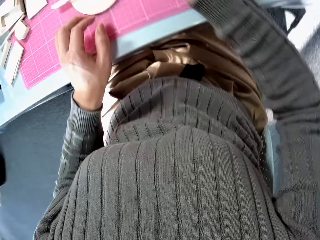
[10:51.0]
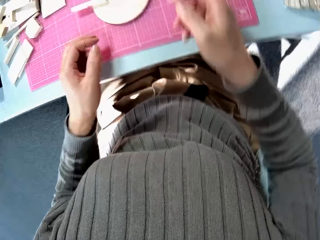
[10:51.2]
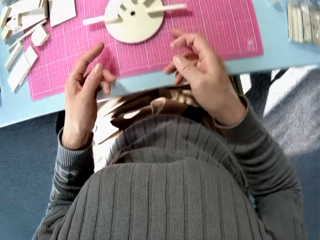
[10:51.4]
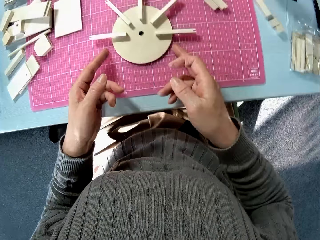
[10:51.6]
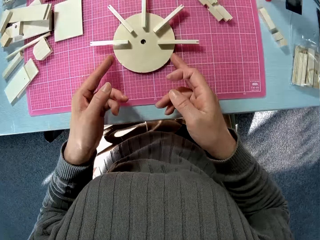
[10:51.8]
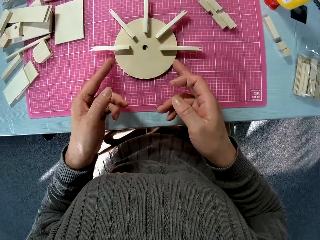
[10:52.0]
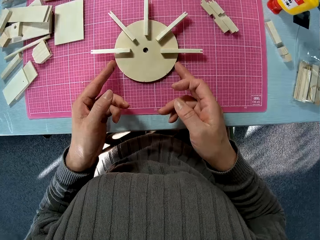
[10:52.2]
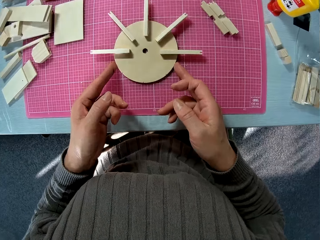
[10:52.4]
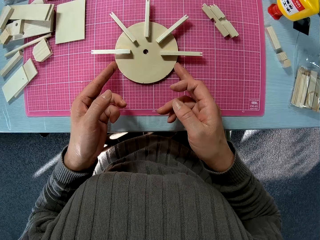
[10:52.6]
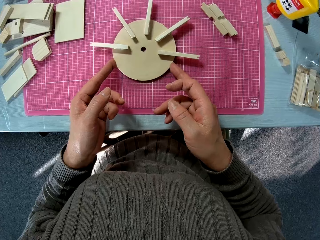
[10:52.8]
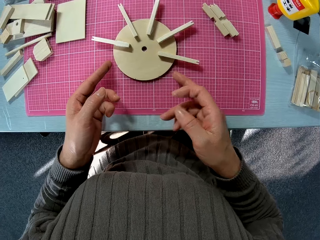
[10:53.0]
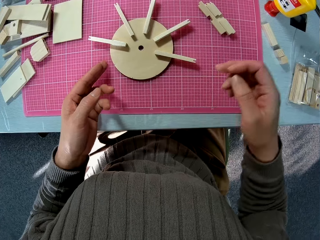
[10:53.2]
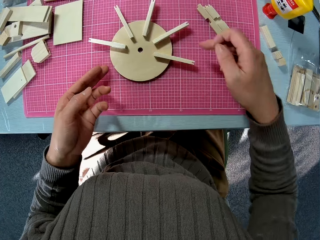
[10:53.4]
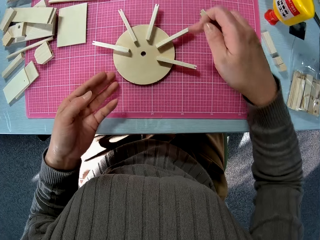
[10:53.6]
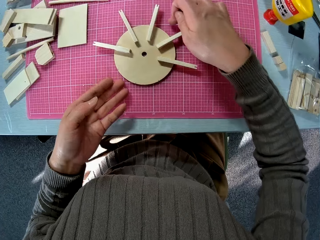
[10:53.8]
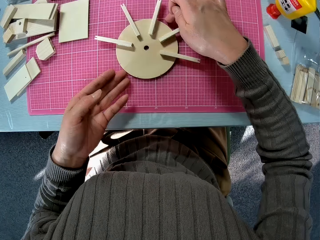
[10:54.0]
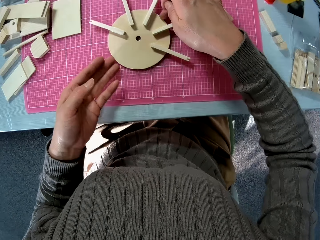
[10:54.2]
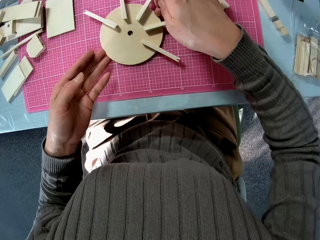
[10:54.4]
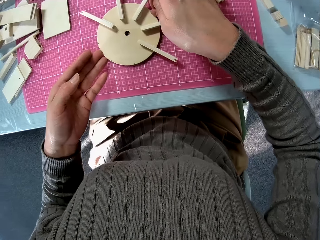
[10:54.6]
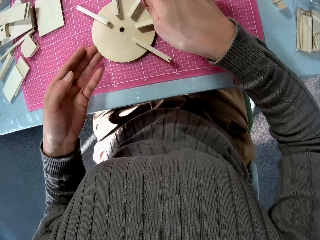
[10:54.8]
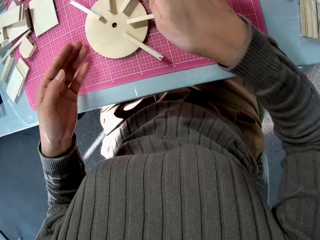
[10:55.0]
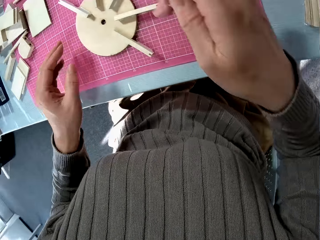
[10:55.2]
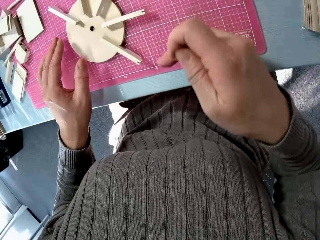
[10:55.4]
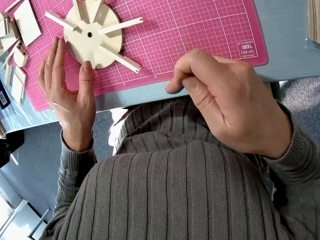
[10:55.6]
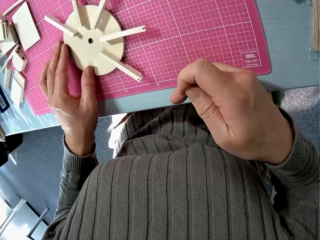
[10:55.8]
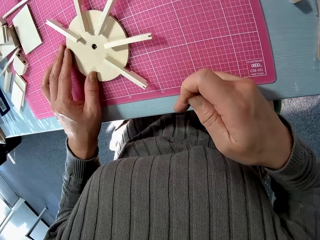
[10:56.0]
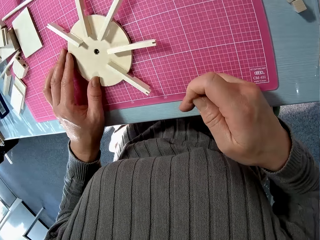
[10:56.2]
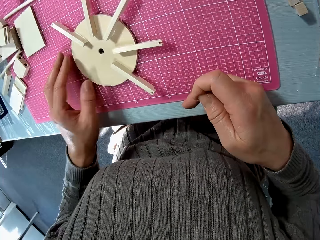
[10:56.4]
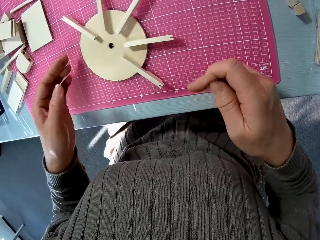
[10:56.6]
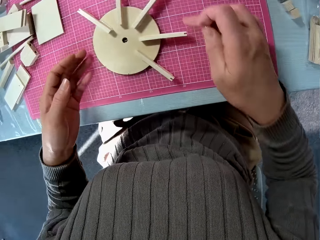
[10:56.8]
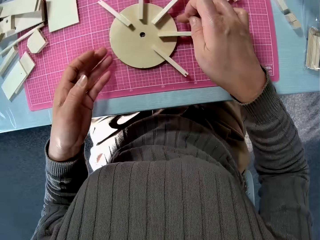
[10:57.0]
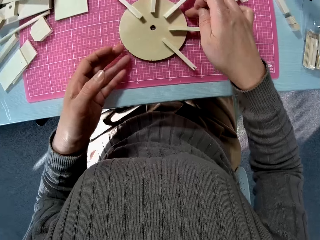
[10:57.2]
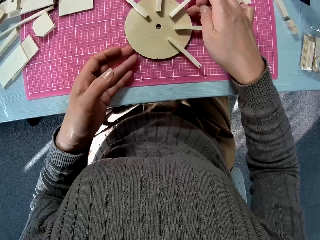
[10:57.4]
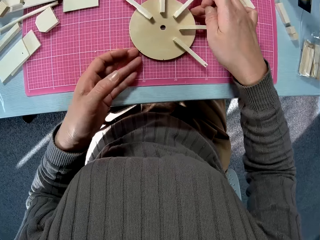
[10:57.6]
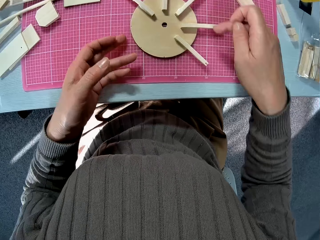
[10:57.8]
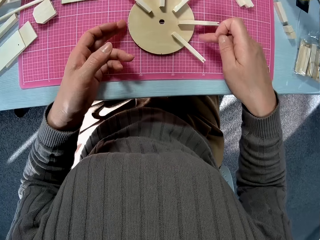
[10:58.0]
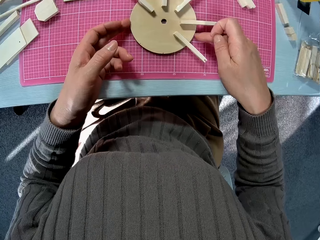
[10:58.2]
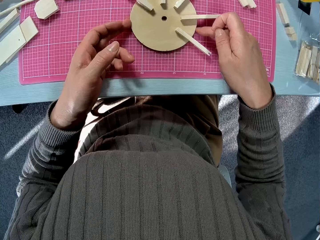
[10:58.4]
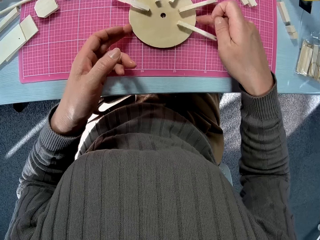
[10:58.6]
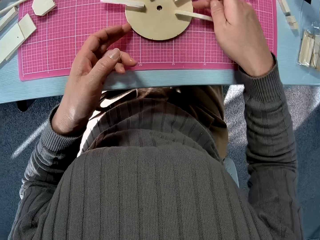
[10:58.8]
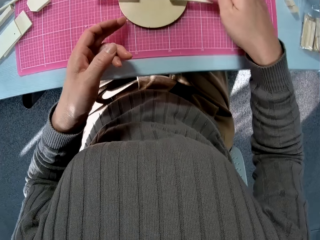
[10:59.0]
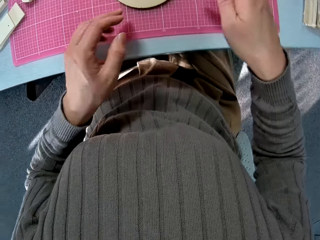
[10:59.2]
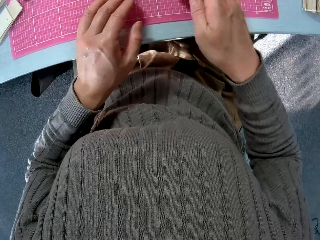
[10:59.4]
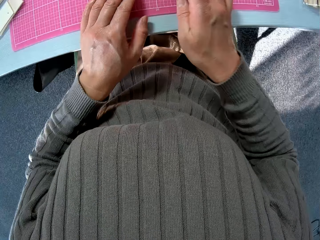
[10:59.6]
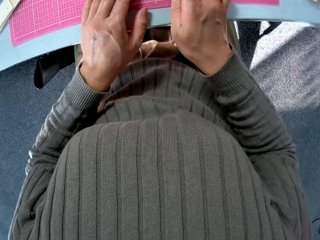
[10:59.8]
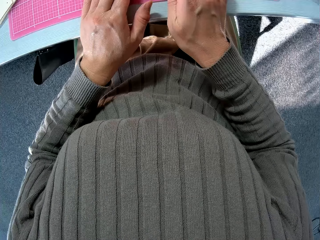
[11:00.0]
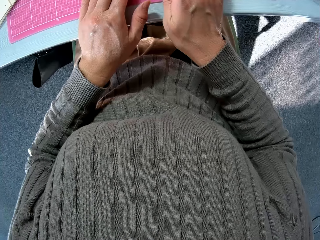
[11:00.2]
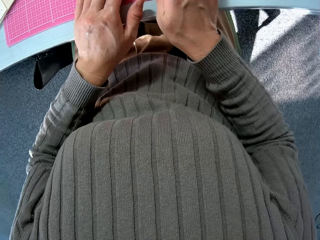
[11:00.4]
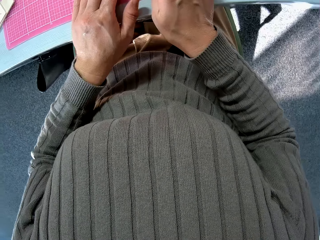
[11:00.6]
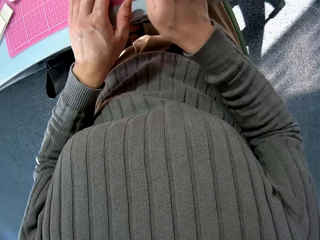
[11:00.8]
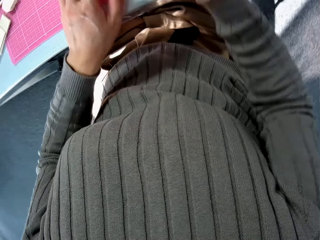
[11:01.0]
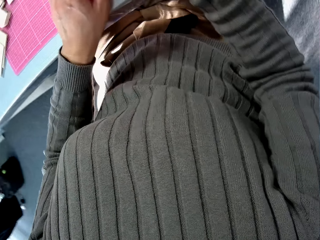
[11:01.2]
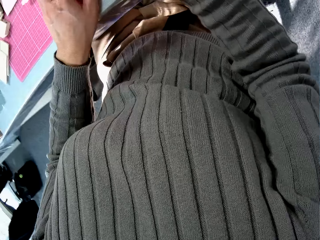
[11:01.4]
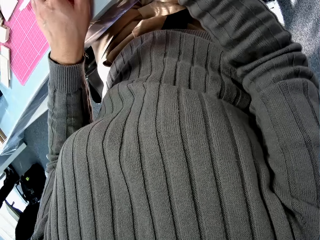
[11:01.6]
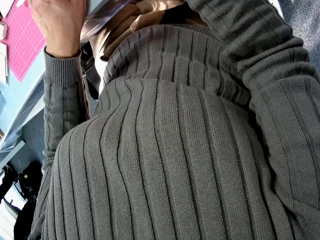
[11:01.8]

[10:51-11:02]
The camera wearer rotates the model on the table.

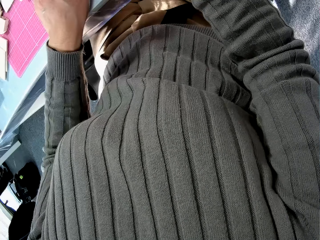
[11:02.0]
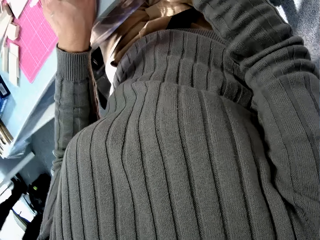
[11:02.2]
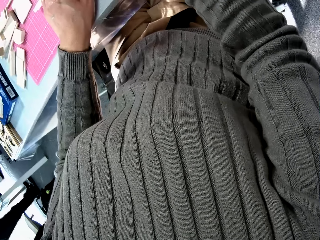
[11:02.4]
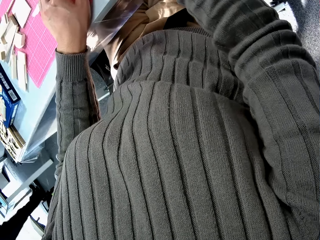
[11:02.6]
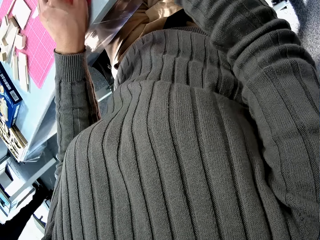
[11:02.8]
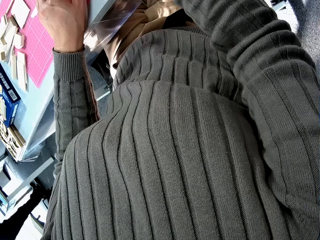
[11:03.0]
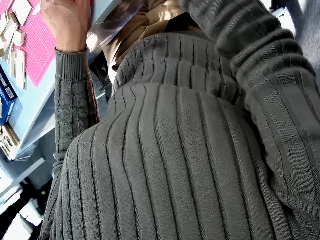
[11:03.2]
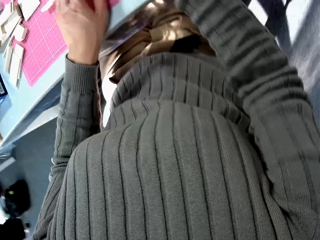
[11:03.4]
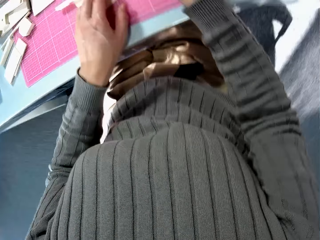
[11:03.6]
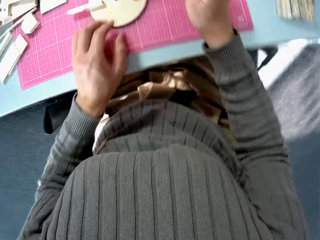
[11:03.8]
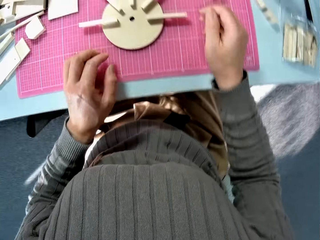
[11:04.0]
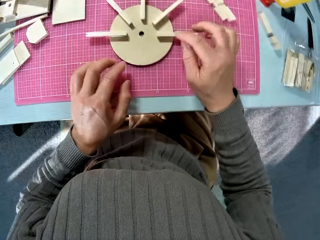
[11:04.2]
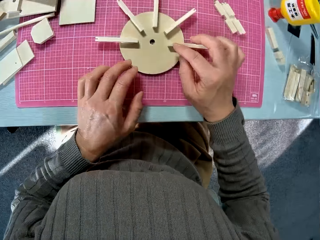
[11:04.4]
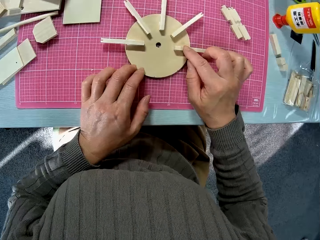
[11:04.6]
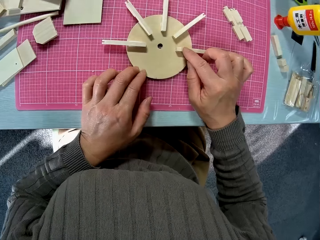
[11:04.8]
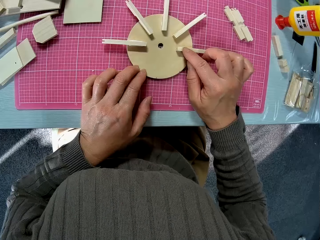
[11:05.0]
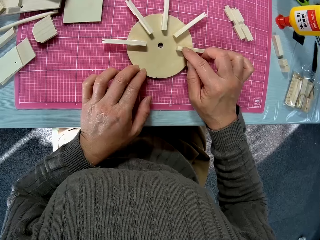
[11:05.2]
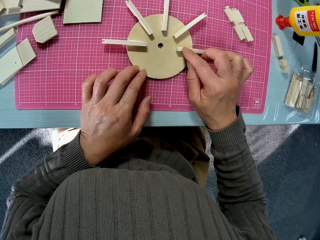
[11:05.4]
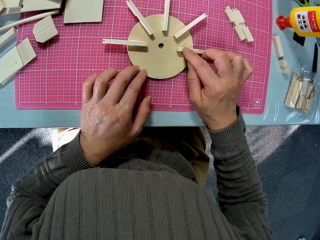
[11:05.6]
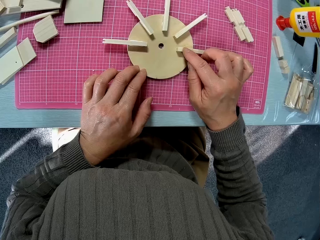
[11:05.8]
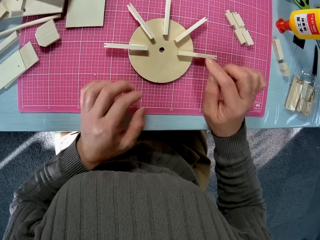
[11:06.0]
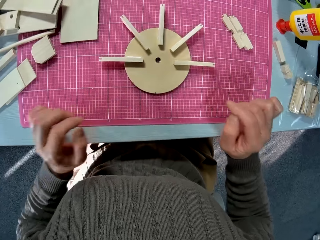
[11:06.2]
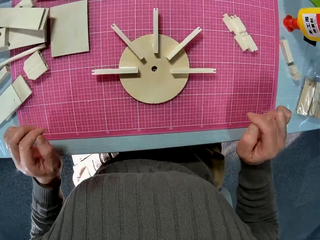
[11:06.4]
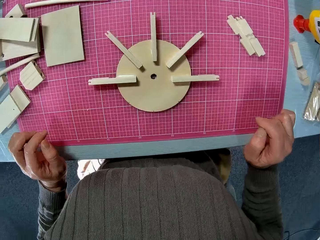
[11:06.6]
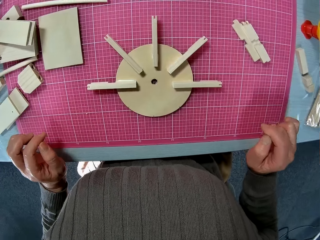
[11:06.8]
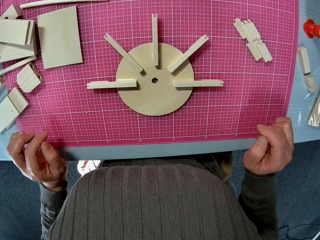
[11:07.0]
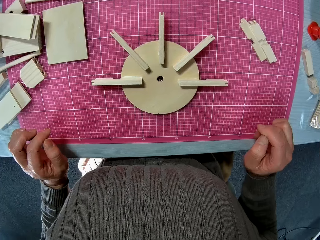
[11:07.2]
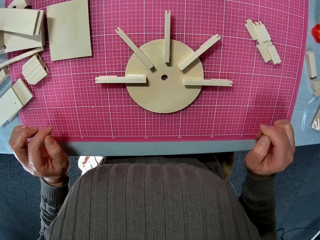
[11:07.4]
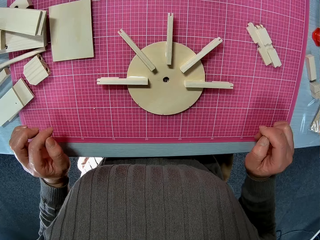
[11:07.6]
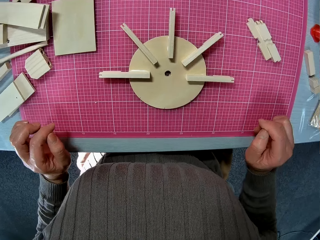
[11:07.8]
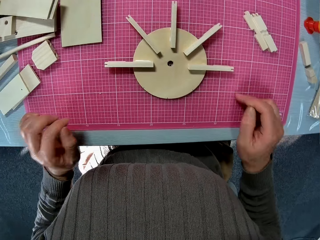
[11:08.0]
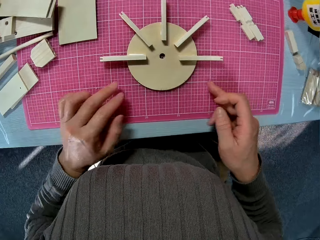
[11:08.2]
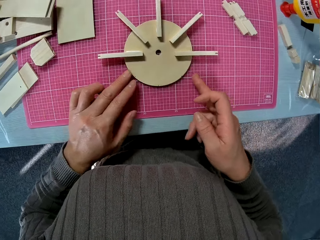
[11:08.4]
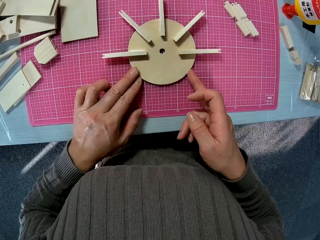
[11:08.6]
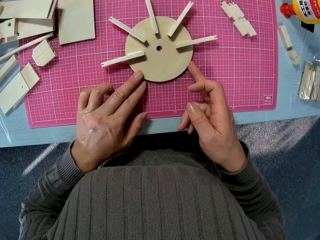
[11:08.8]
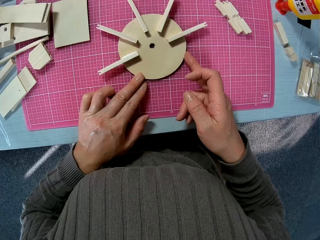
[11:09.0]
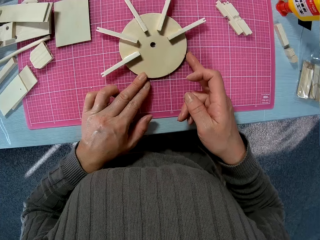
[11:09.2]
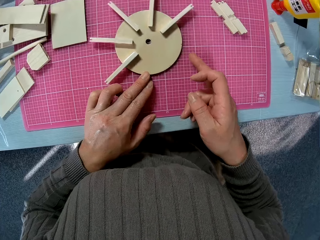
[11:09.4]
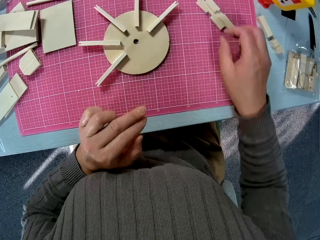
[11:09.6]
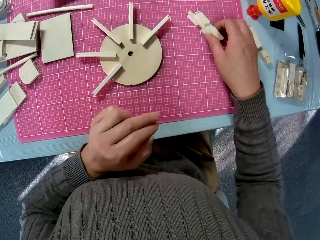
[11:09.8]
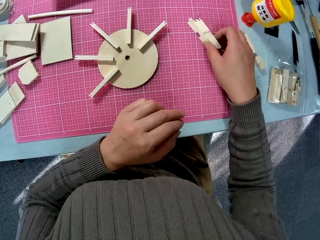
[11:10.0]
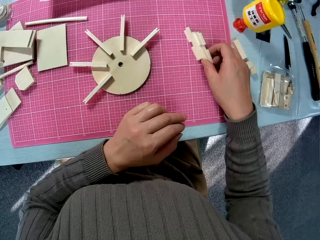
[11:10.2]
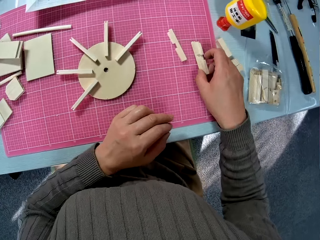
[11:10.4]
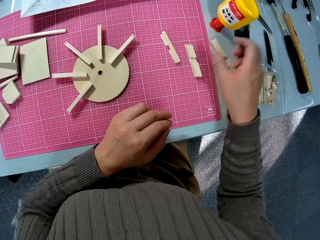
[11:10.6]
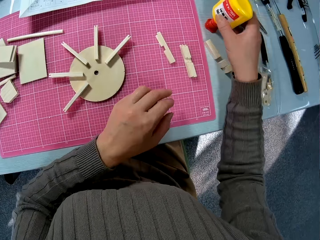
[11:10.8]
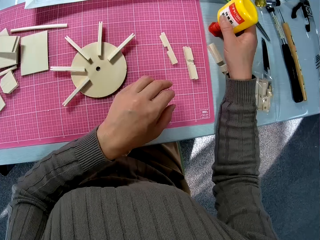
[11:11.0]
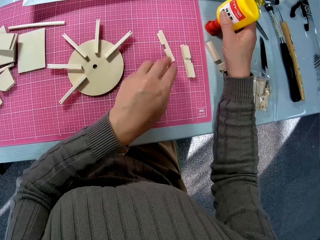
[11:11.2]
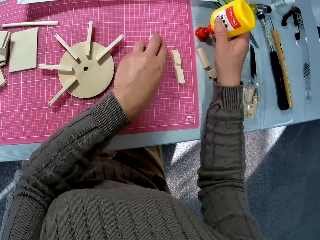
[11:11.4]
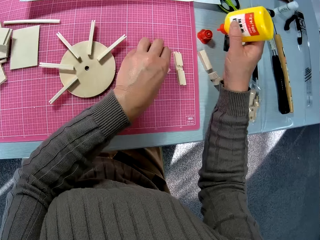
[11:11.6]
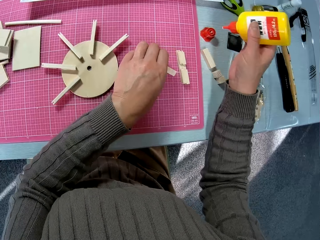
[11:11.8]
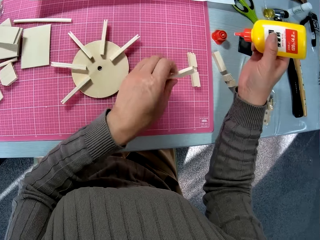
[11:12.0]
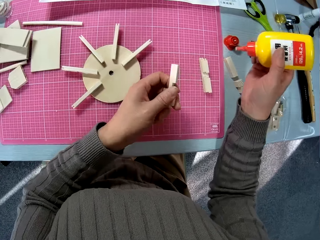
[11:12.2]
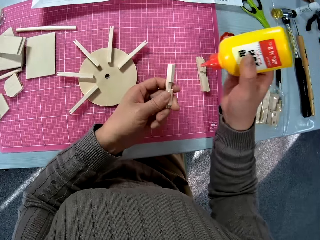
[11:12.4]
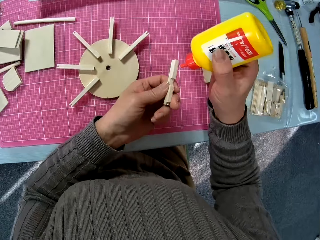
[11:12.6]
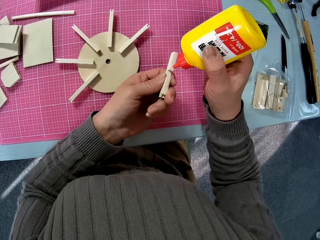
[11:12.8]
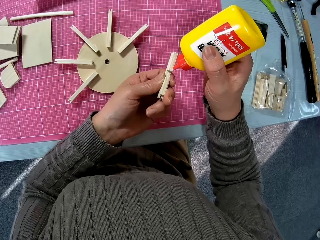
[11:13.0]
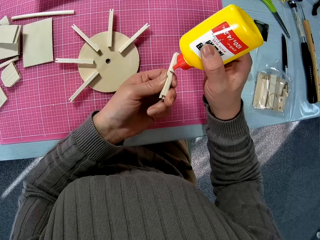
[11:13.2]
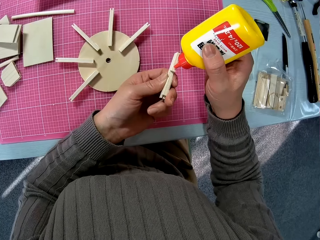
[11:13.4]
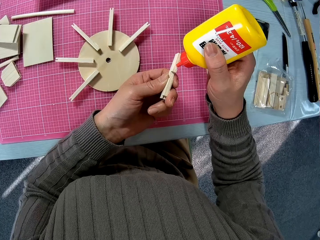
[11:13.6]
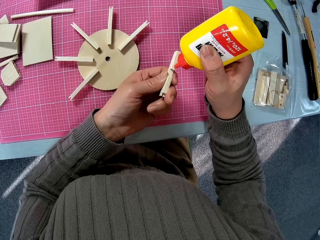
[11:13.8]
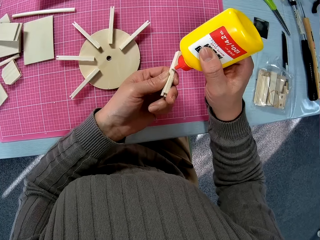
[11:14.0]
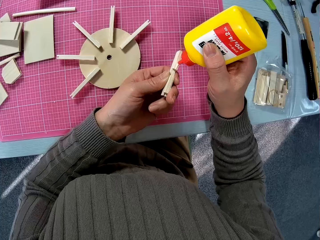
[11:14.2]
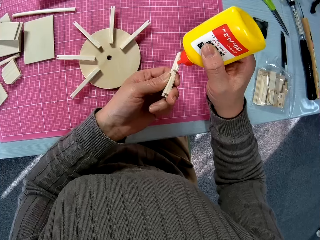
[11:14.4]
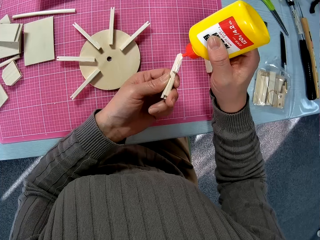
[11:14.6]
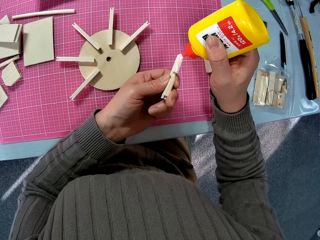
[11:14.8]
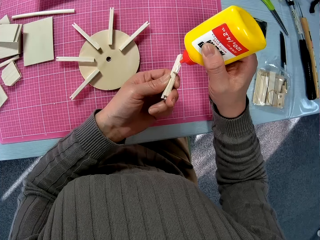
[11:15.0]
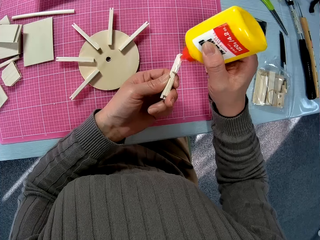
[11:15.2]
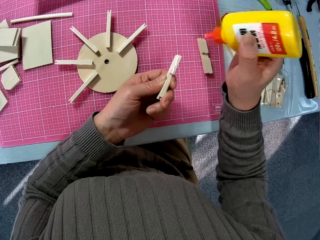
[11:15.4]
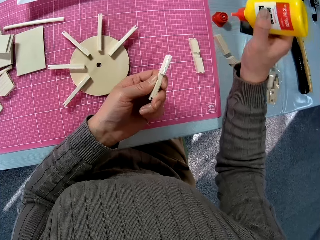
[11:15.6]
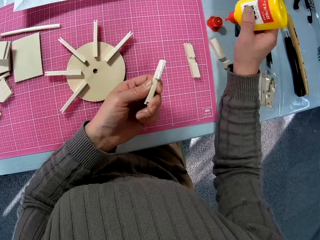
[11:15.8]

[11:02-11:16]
The camera wearer presses the glued stick with a right hand finger. They move the hands off the model to the table. They rotate the model with both hands. They hold the sticks with the right hand. They move the hand from the sticks to the glue on the table. They pick the glue. They pick a stick with the left hand. They apply glue on the stick.
